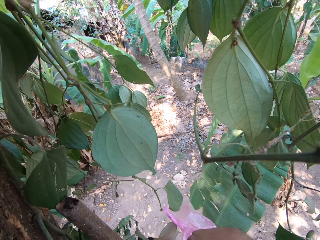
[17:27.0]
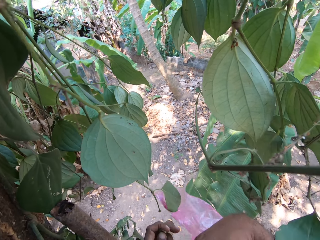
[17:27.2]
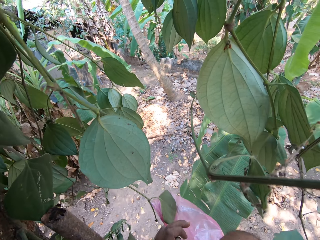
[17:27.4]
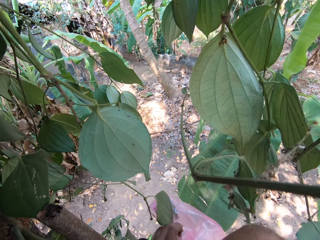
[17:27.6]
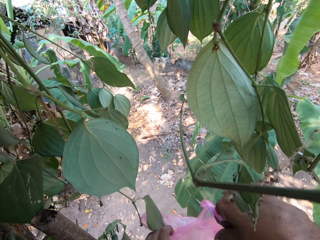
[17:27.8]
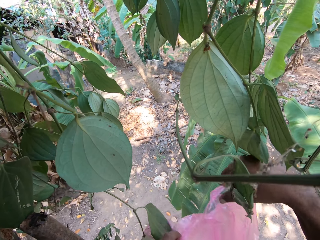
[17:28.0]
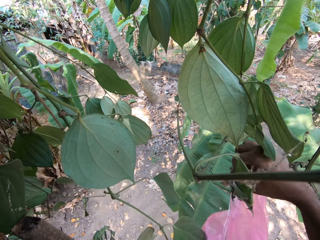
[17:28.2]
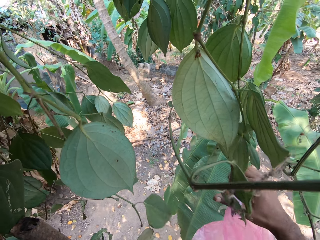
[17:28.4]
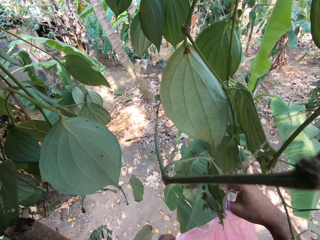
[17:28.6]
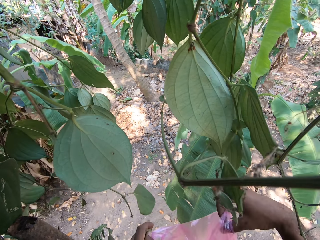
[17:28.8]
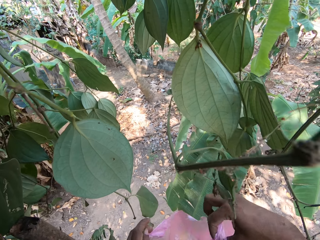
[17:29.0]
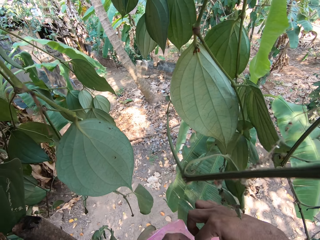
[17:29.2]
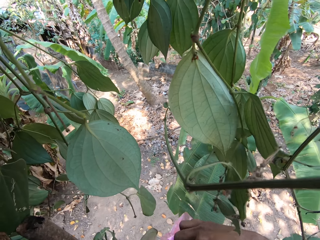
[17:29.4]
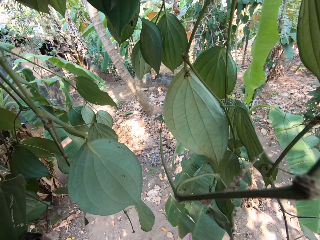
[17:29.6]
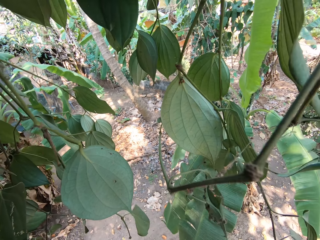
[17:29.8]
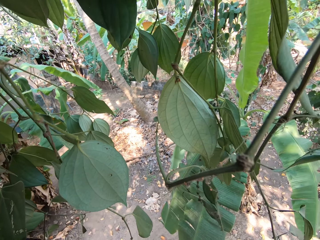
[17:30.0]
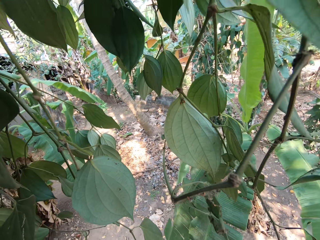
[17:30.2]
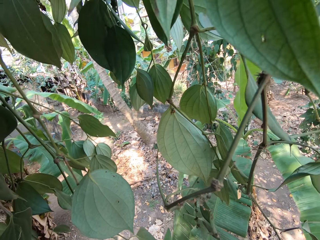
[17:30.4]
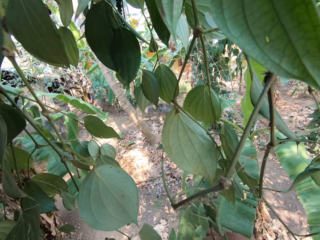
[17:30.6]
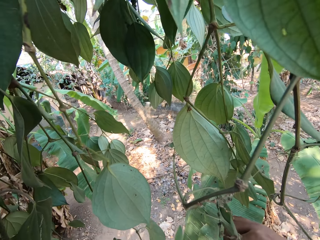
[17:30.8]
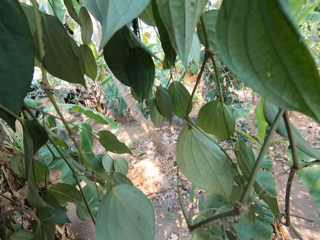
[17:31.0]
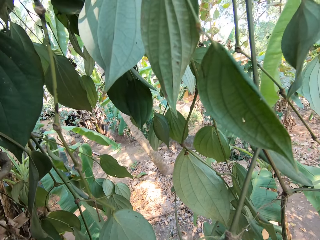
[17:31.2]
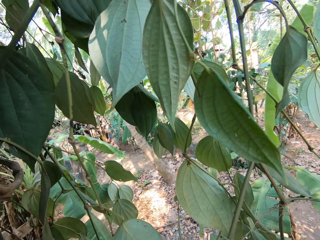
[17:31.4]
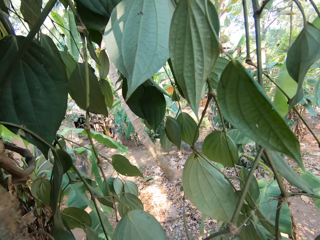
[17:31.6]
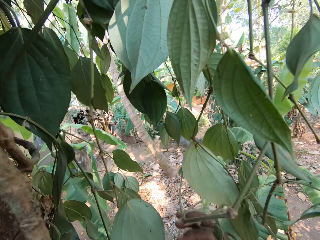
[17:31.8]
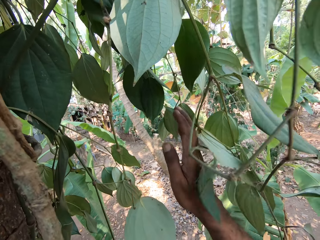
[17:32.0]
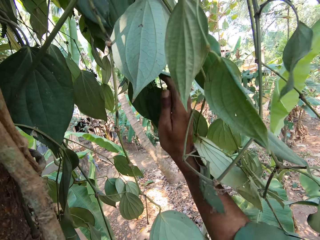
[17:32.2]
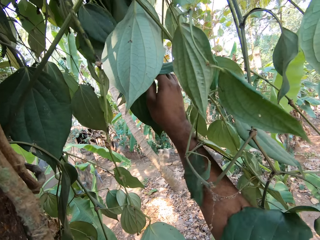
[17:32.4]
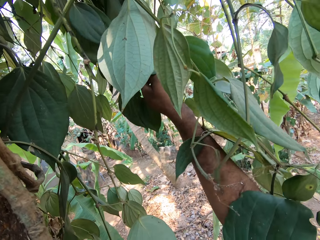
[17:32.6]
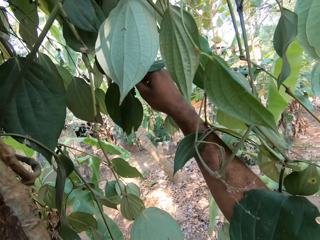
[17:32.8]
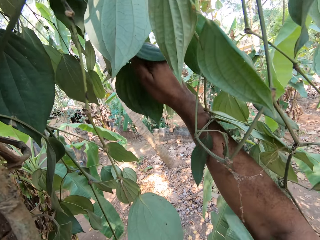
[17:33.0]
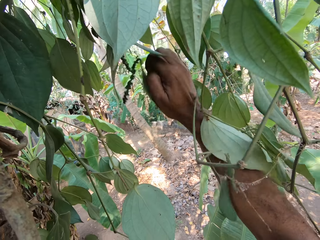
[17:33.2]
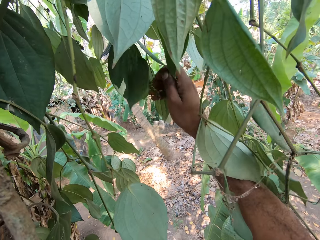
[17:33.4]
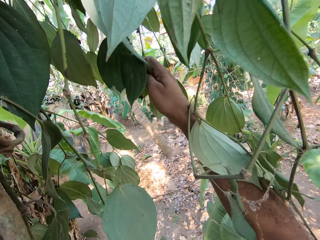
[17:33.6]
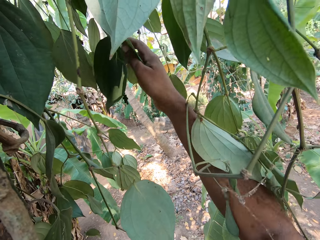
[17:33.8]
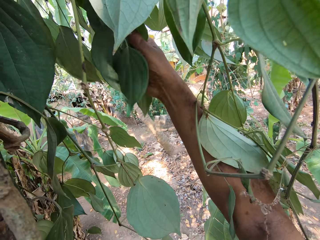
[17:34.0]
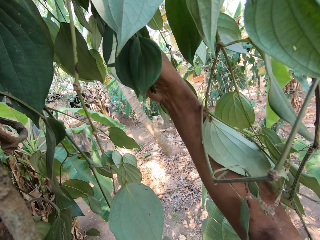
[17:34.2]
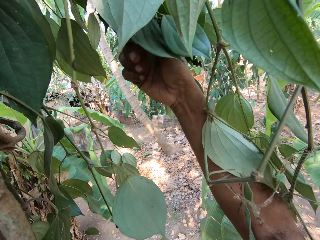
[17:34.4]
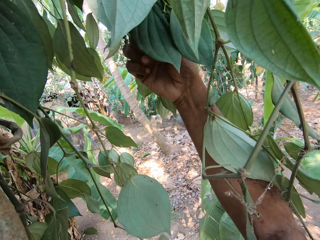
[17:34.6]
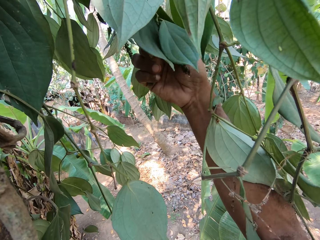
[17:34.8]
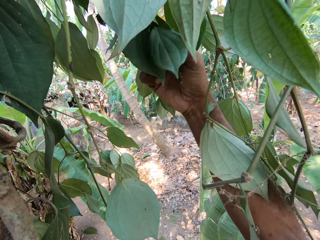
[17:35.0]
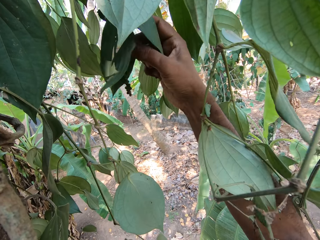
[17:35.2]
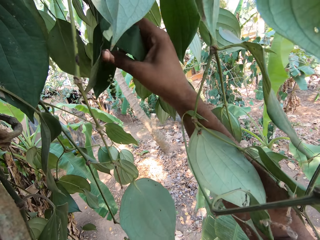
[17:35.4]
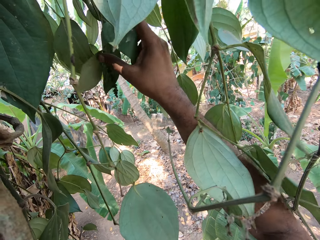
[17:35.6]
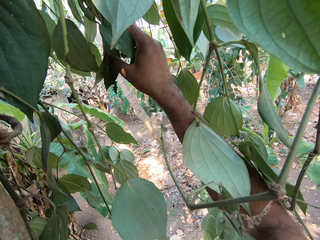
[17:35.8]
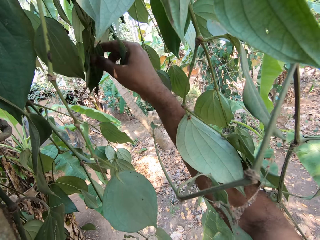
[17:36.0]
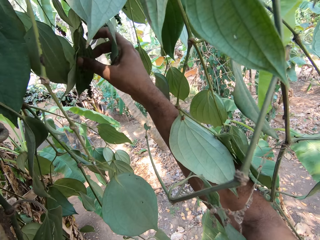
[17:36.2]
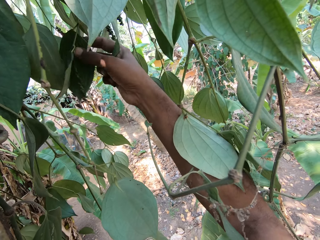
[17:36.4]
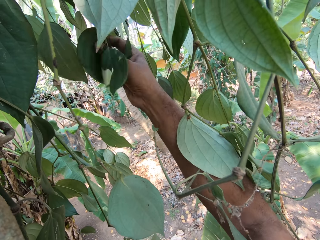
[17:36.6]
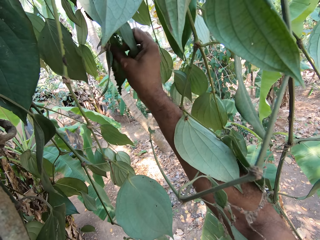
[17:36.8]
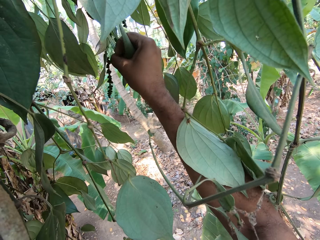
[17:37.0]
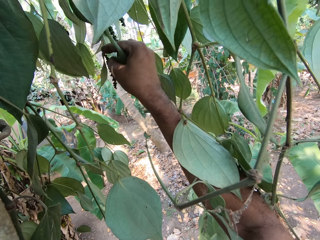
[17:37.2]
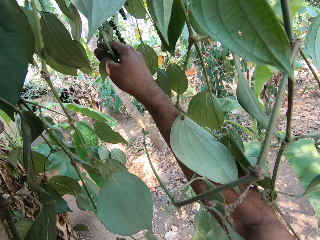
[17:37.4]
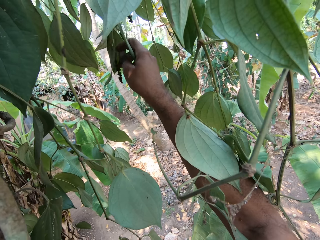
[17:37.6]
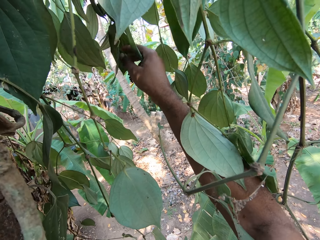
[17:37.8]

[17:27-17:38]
The camera wearer holds the nylon in both hands. He puts the fruits in a polythene bag. He plucks some leaves from the tree branch with his right hand. He plucks fruits.
